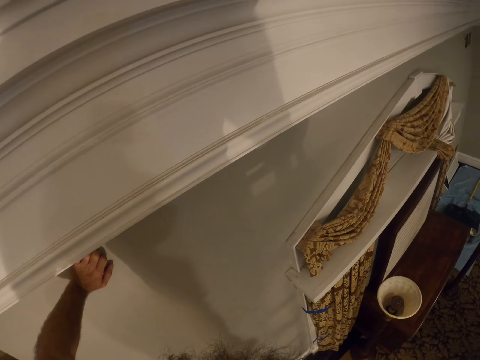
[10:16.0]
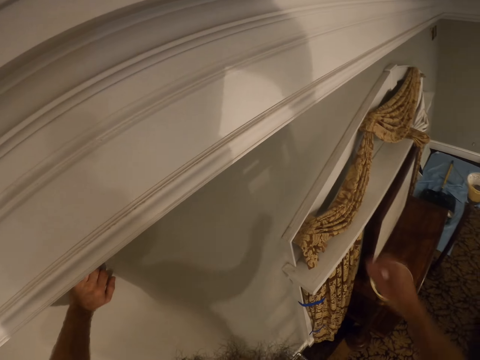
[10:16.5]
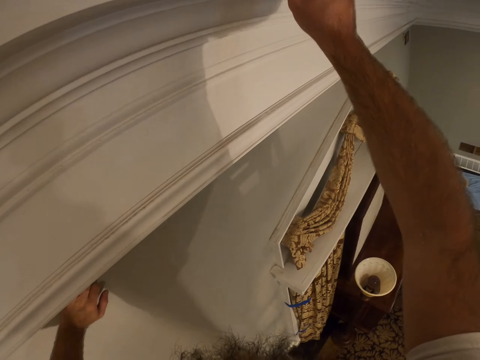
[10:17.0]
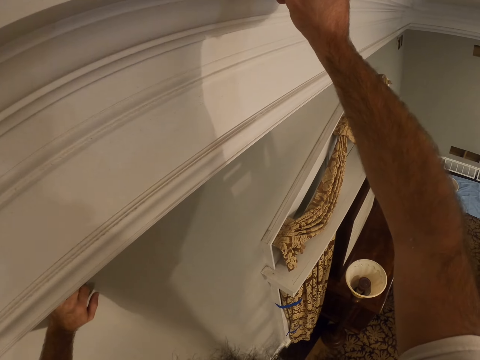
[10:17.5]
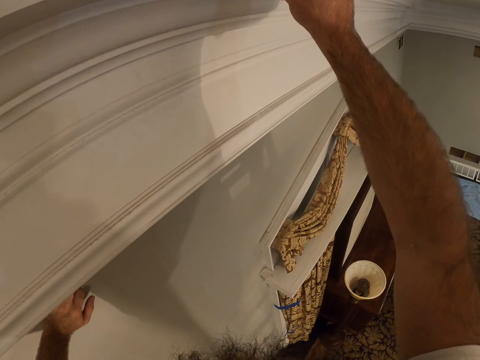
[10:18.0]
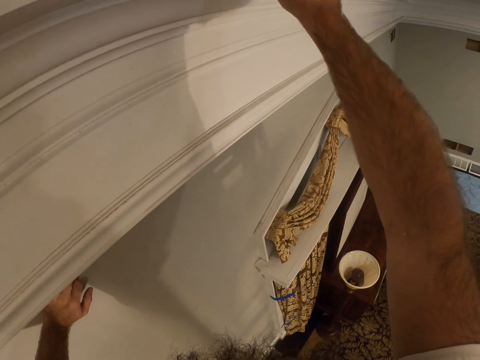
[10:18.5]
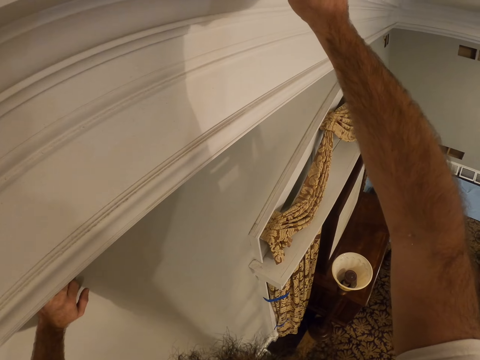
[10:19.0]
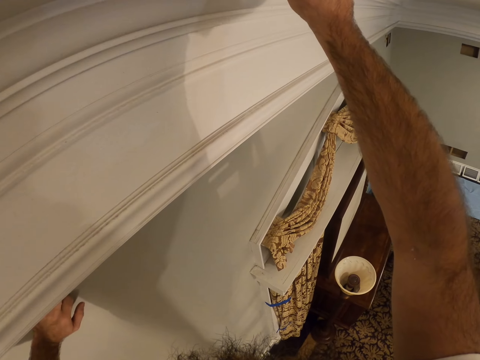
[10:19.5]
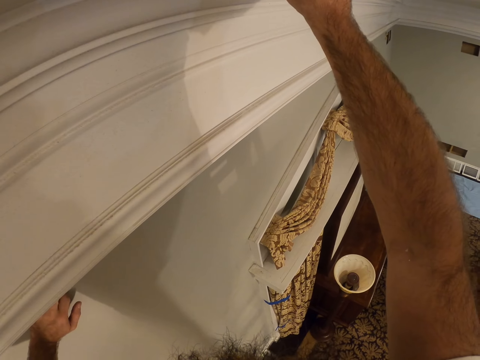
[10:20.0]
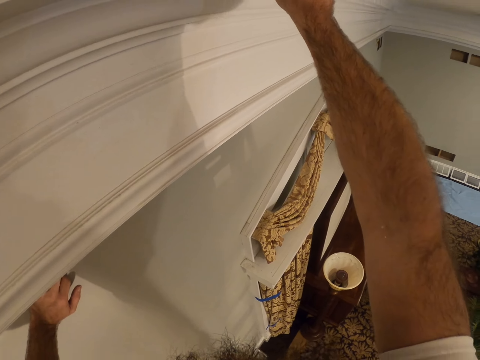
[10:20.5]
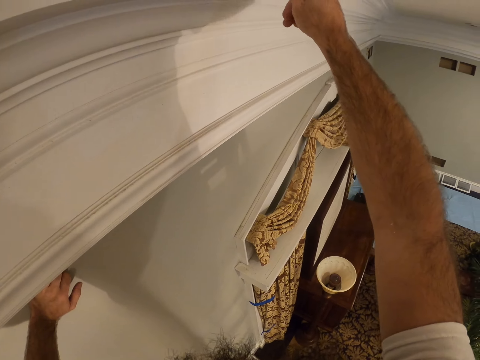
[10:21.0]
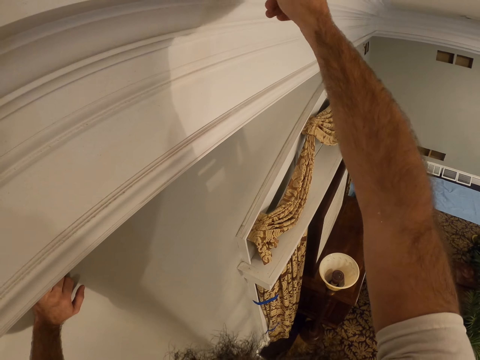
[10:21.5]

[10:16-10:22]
The camera wearer marks the wooden part of the wall.

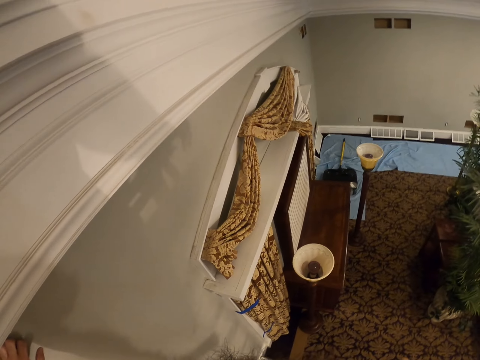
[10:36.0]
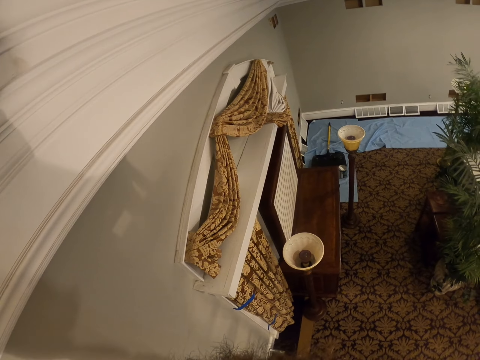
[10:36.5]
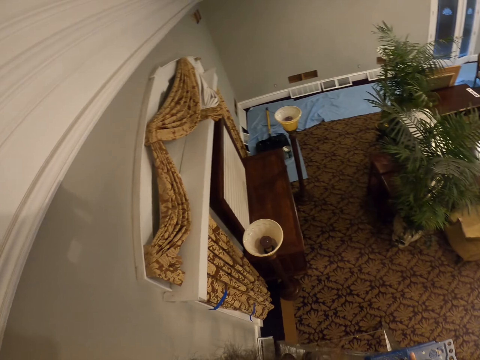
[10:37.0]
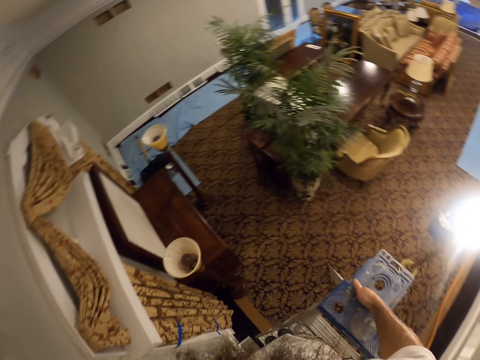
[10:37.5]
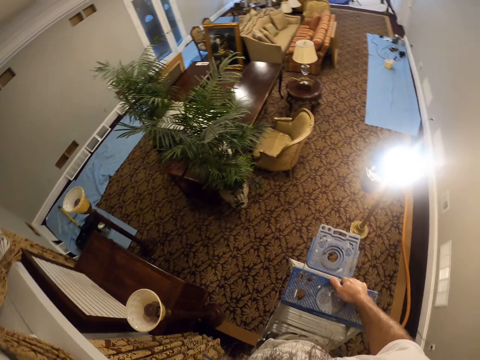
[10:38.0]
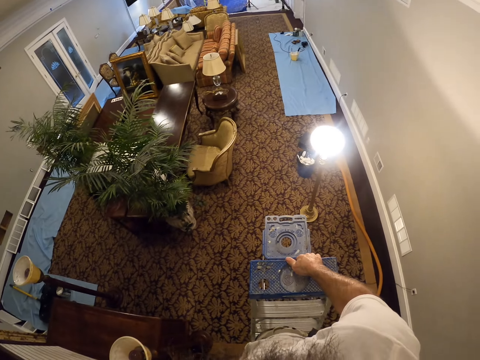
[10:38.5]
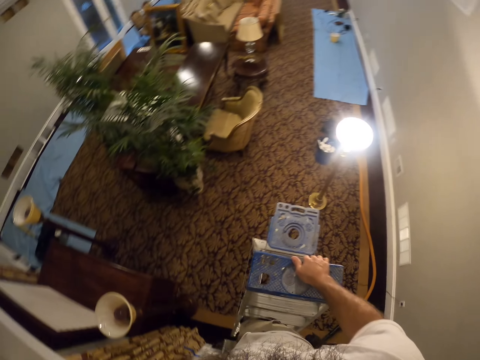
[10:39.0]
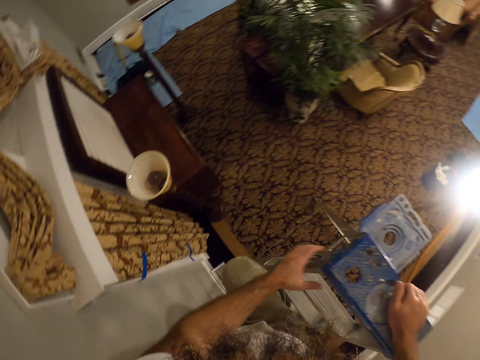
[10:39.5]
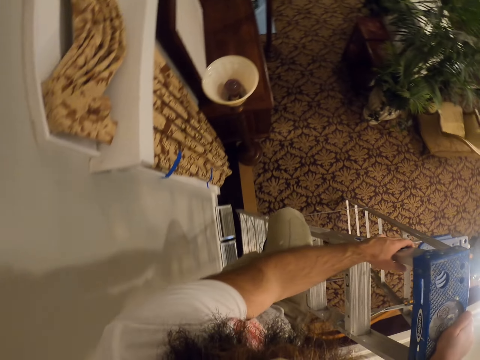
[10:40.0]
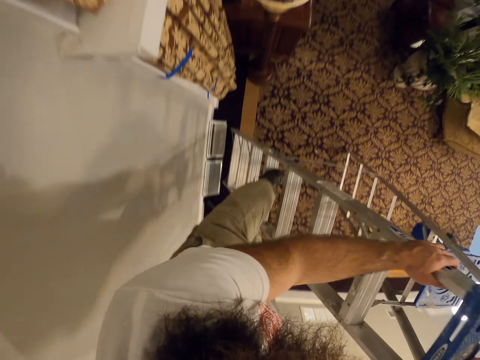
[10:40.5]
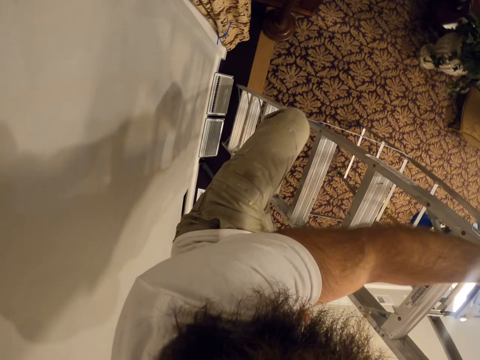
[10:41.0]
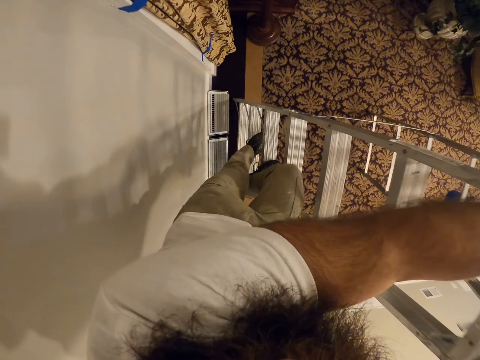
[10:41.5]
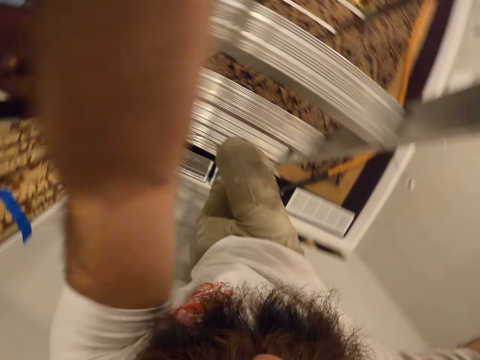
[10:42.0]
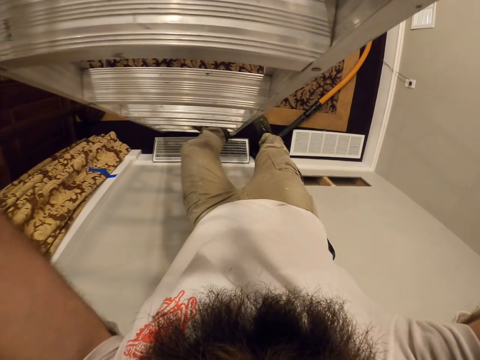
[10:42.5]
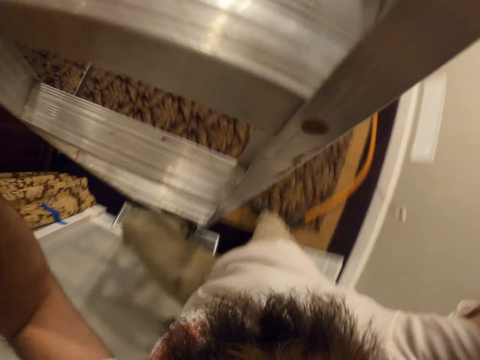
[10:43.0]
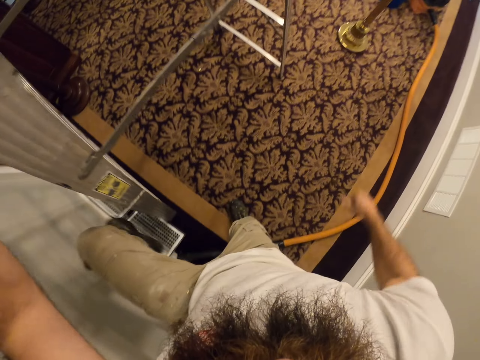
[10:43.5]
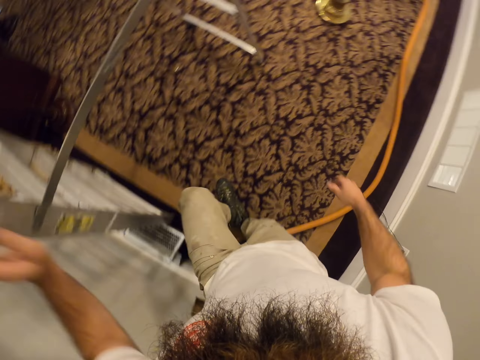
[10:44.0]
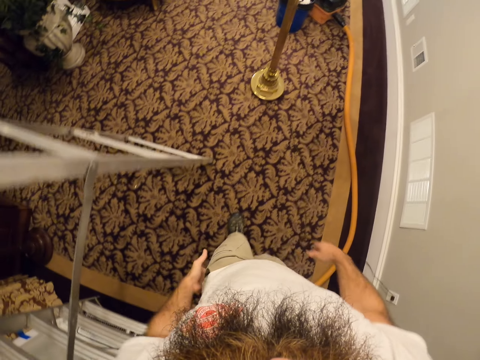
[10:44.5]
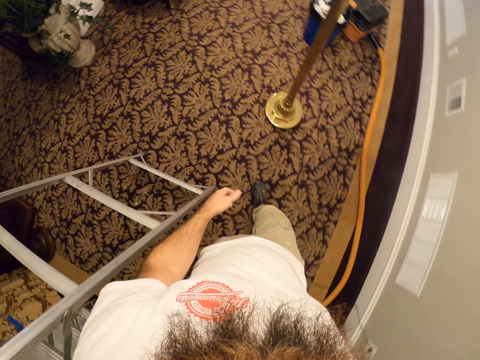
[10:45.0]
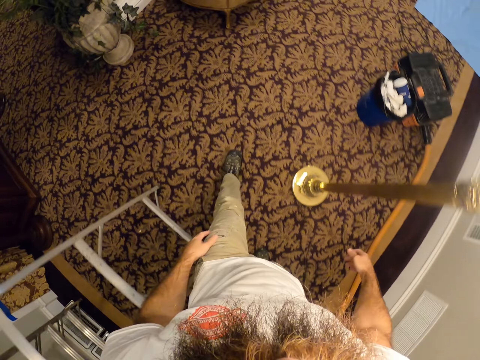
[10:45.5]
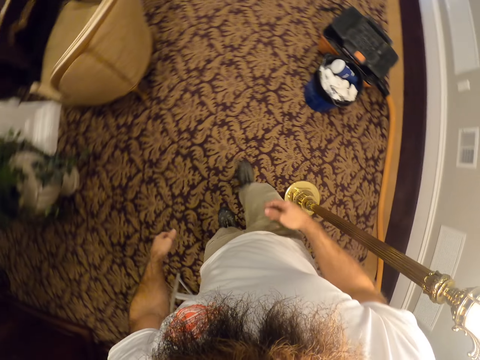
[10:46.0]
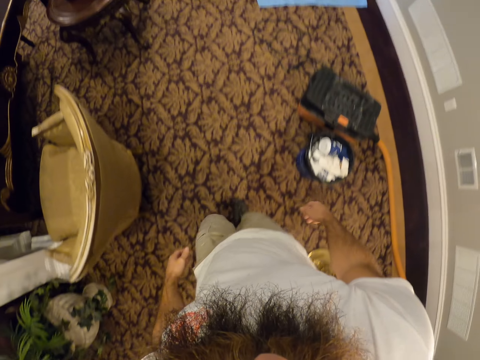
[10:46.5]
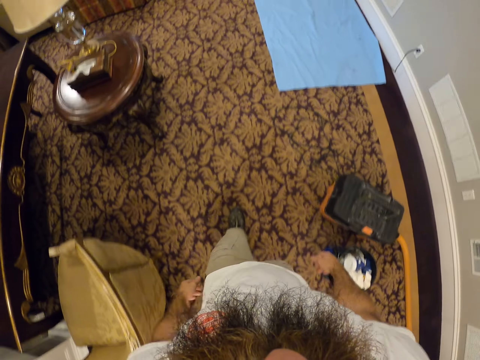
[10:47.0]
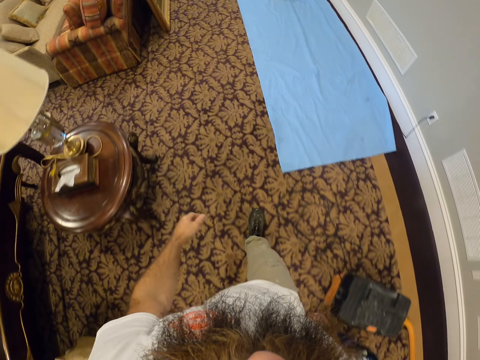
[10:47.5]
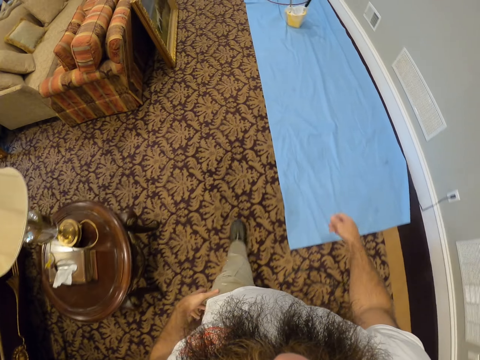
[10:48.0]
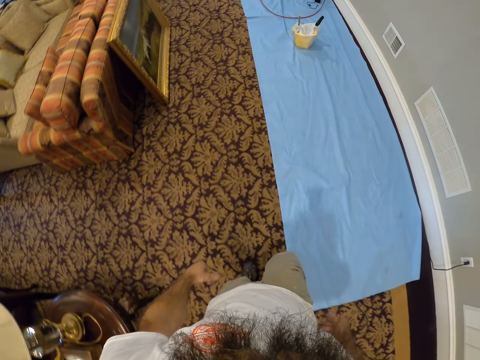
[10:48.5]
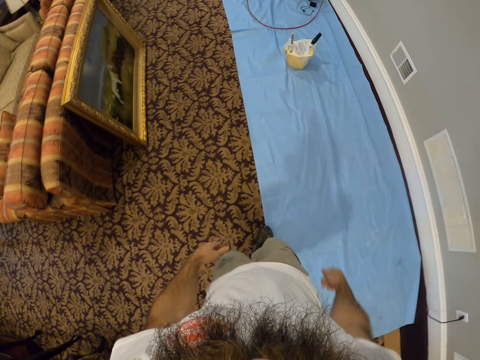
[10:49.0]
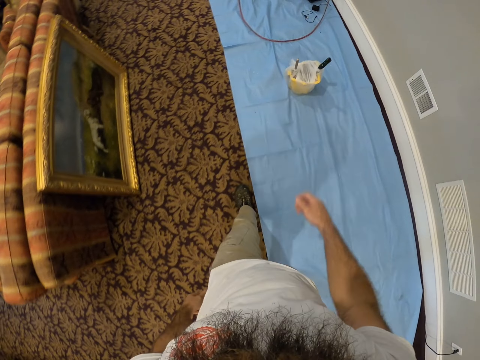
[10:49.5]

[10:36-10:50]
The camera wearer descends from the ladder. They walk to the other side of the room.

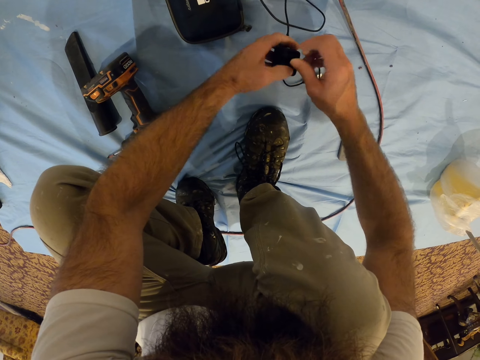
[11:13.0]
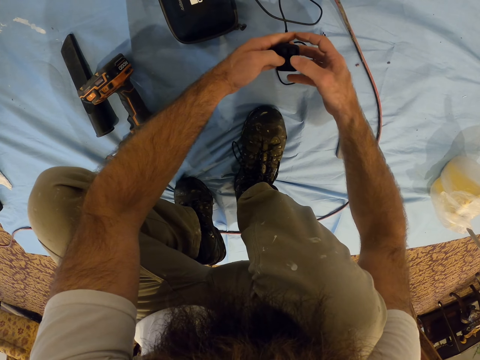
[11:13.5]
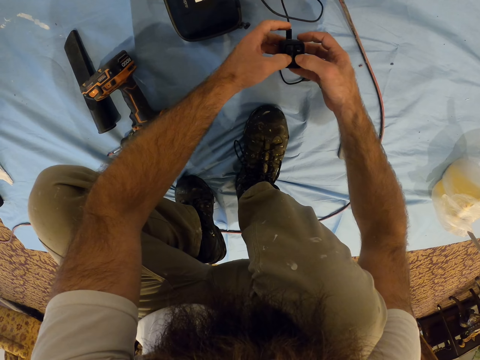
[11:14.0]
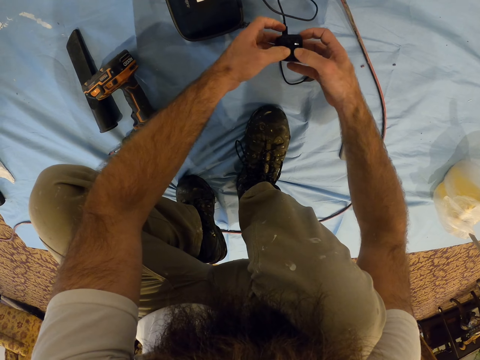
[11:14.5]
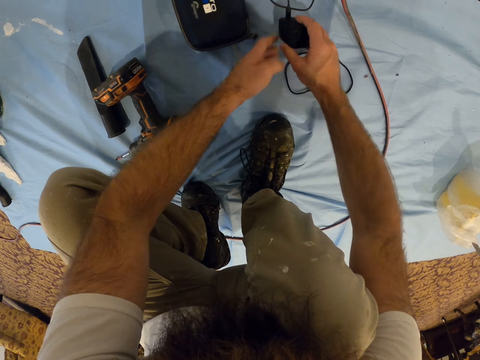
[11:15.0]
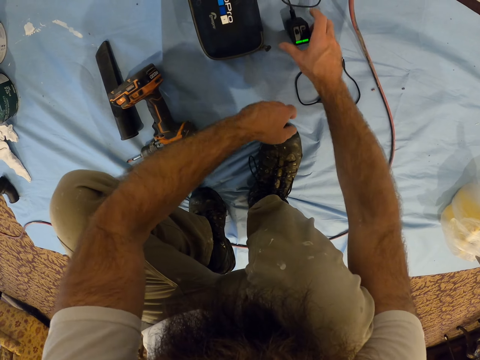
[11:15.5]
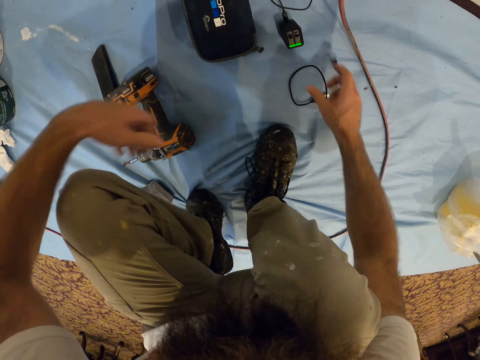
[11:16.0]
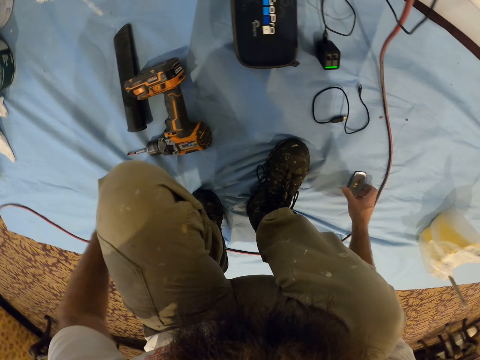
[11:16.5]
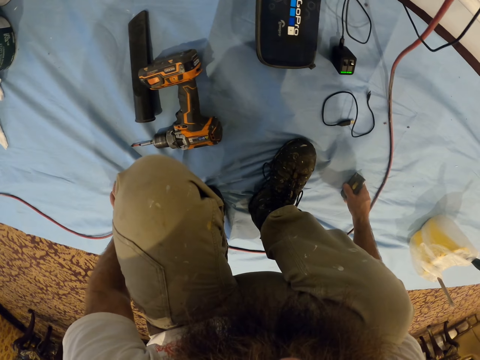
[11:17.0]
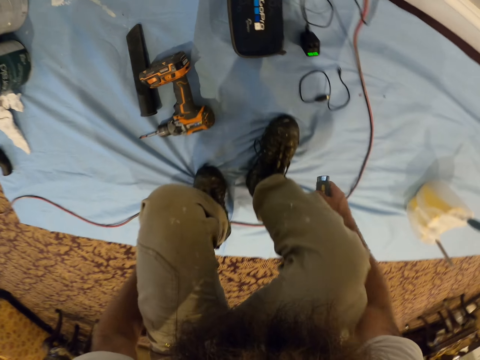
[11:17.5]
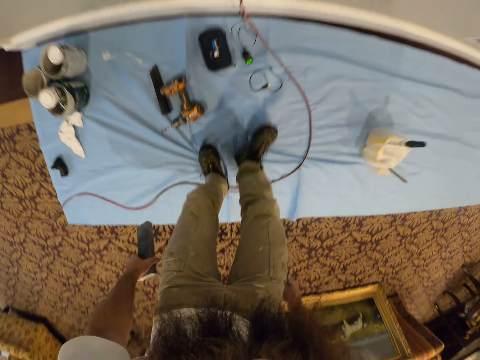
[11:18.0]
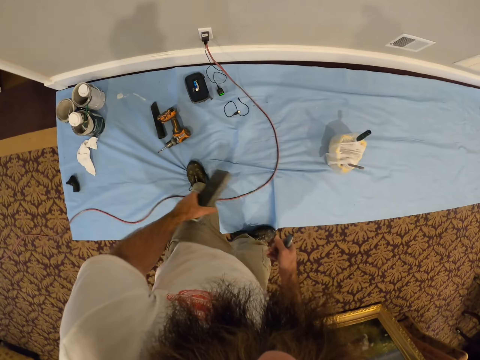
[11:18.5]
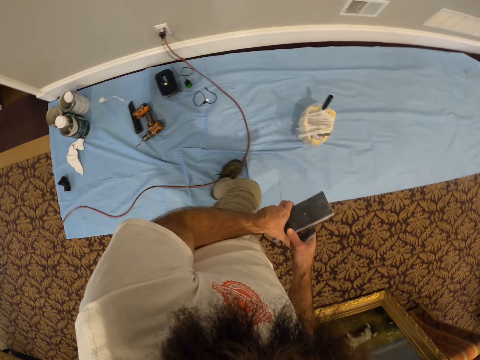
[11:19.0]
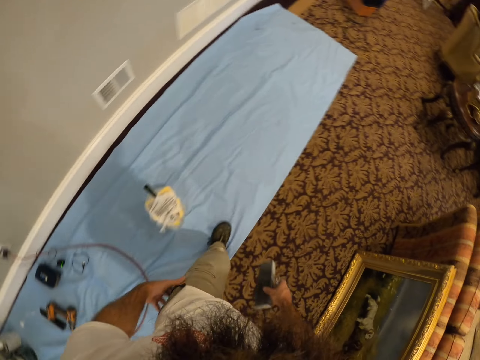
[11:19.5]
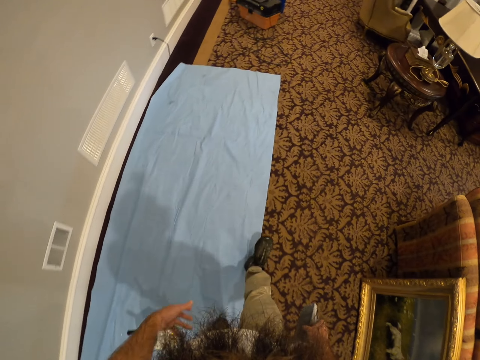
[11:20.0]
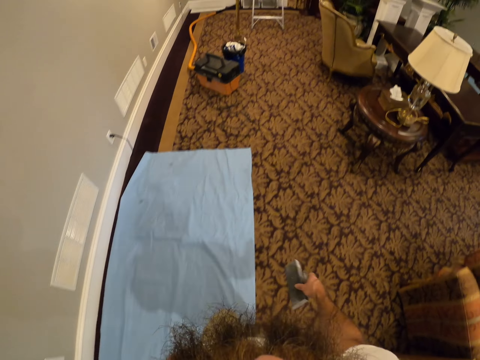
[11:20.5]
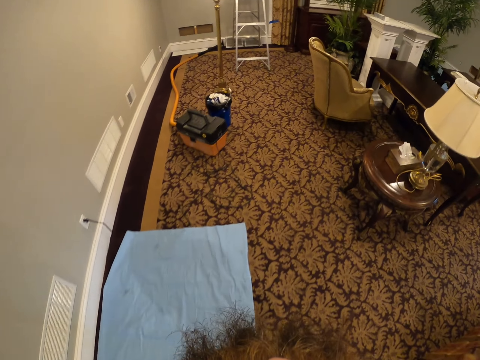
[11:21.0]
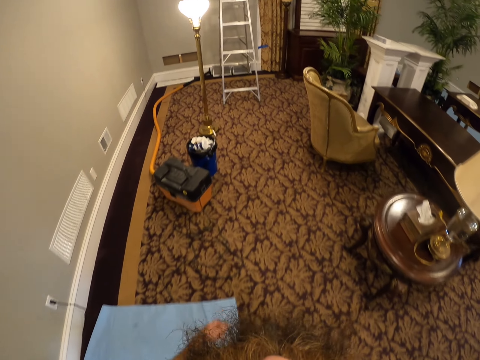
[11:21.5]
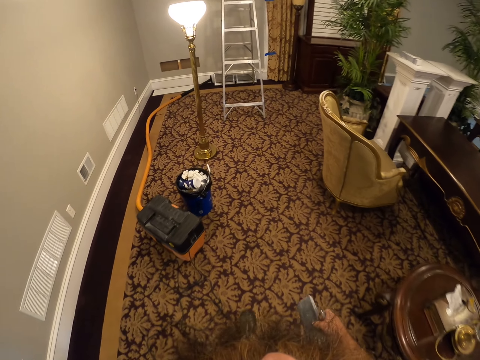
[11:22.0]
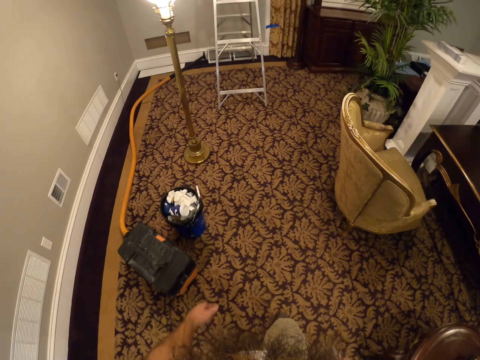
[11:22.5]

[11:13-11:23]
The camera wearer drops the battery on the floor with his right hand. He picks up both the scraper or scrubbers from the floor with his right hand and the metal bar with his left hand. He stands up from the floor and walks to the ladder.
